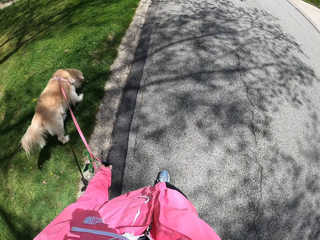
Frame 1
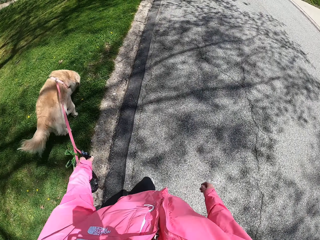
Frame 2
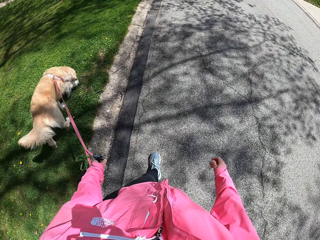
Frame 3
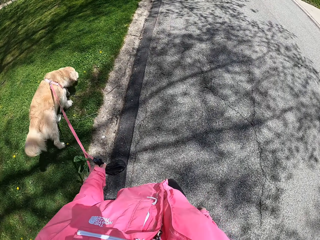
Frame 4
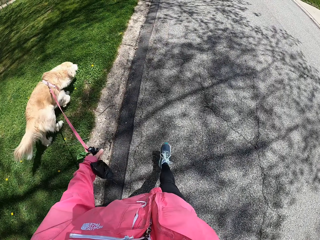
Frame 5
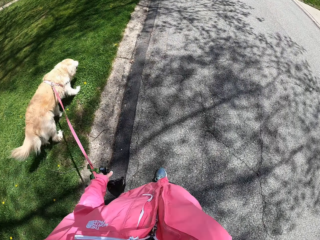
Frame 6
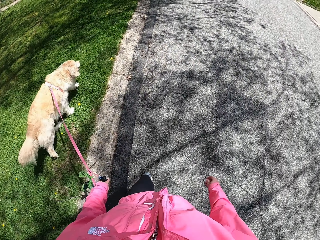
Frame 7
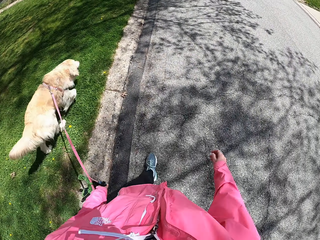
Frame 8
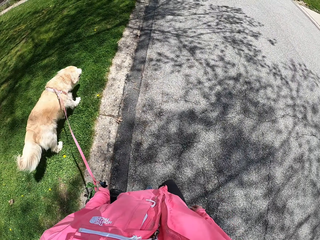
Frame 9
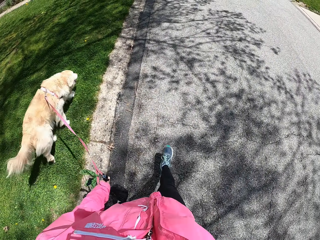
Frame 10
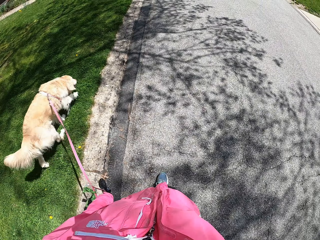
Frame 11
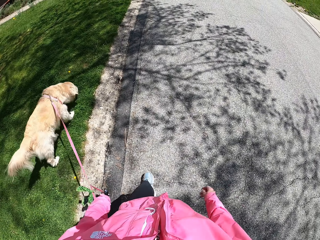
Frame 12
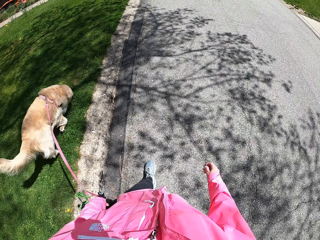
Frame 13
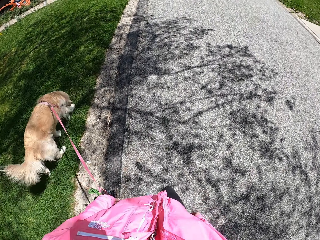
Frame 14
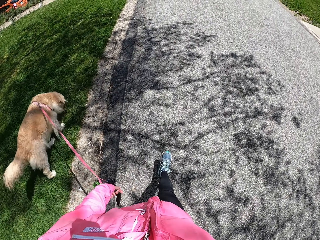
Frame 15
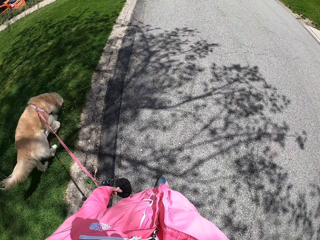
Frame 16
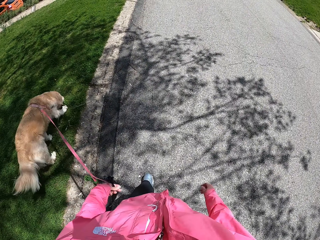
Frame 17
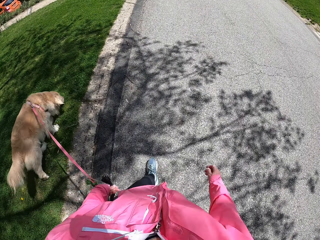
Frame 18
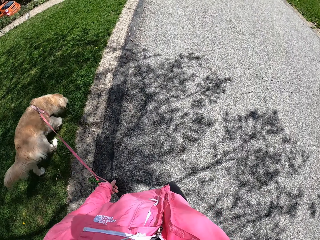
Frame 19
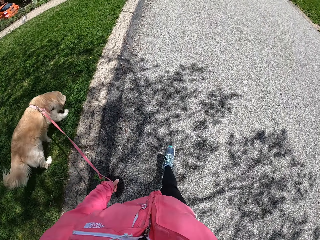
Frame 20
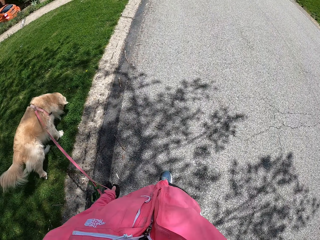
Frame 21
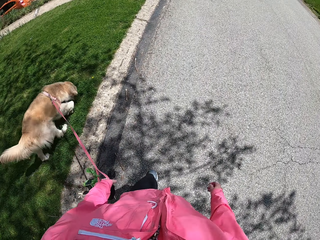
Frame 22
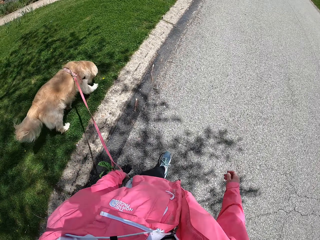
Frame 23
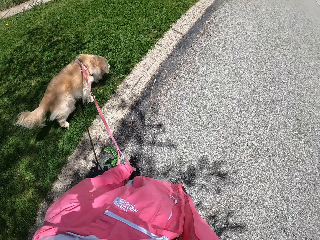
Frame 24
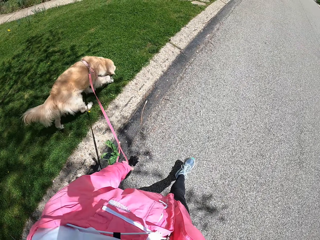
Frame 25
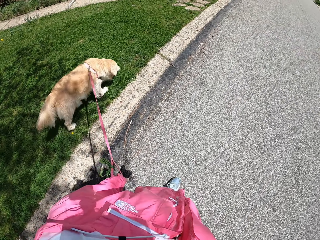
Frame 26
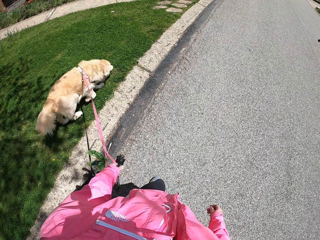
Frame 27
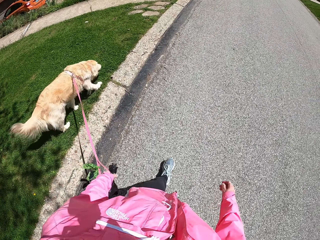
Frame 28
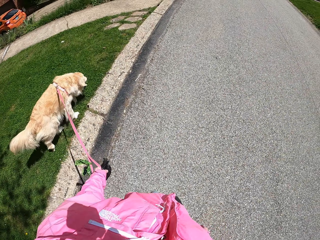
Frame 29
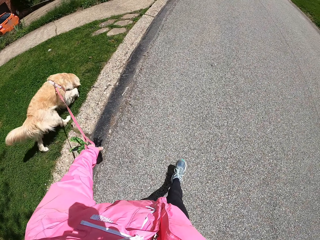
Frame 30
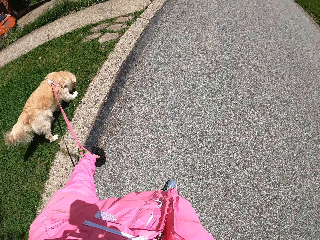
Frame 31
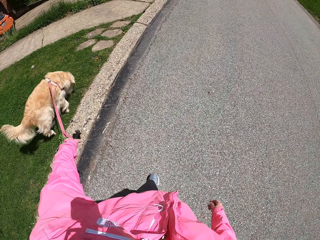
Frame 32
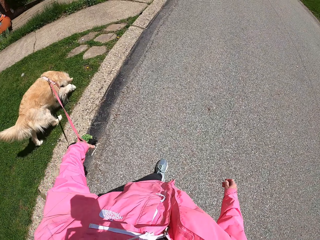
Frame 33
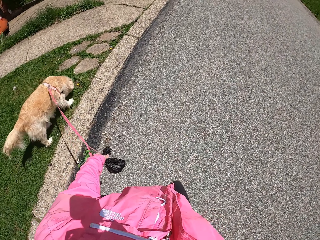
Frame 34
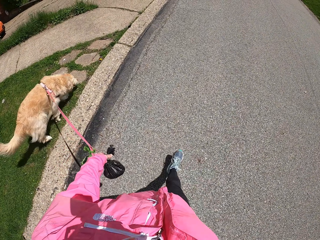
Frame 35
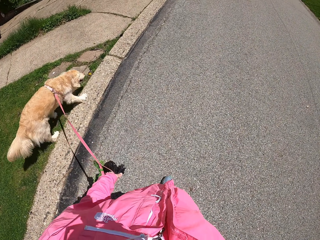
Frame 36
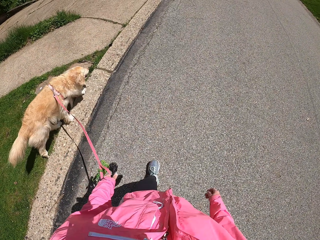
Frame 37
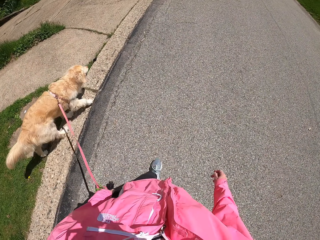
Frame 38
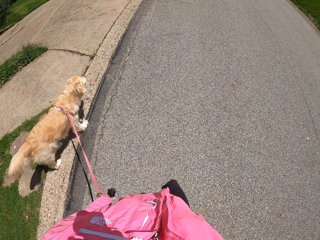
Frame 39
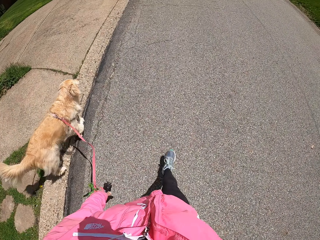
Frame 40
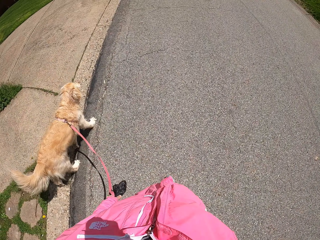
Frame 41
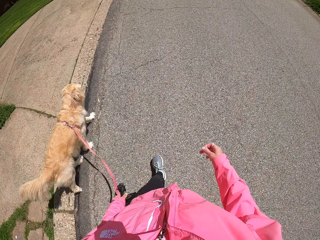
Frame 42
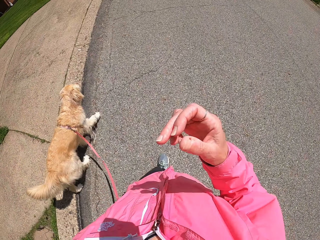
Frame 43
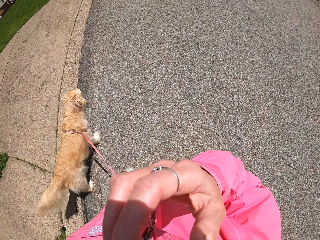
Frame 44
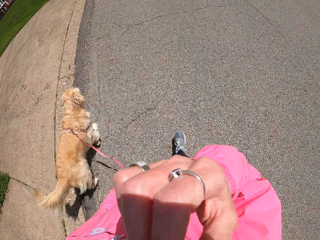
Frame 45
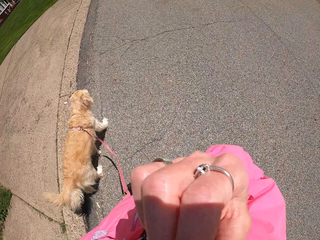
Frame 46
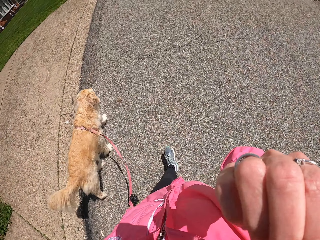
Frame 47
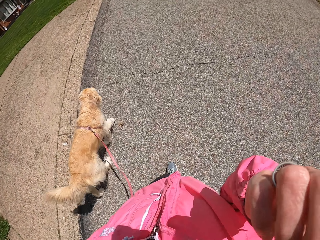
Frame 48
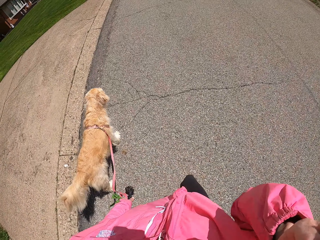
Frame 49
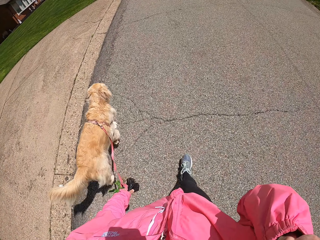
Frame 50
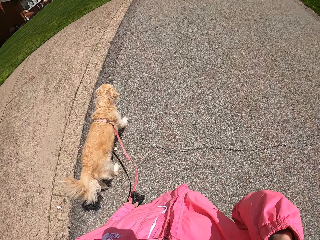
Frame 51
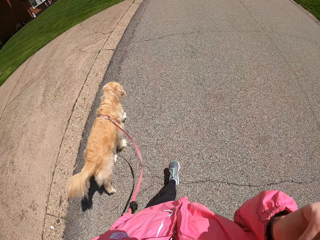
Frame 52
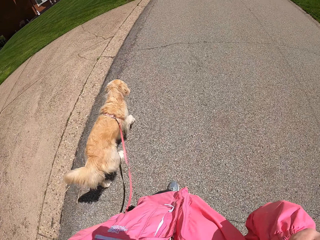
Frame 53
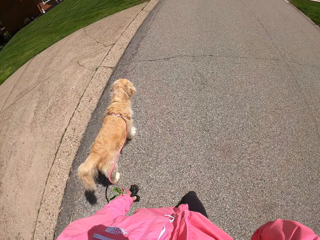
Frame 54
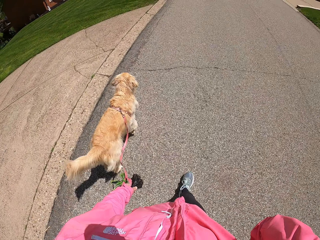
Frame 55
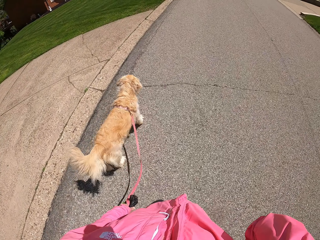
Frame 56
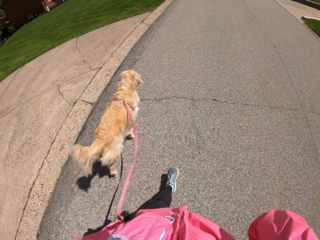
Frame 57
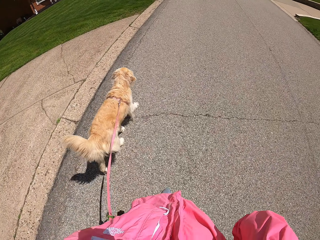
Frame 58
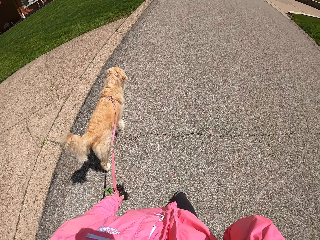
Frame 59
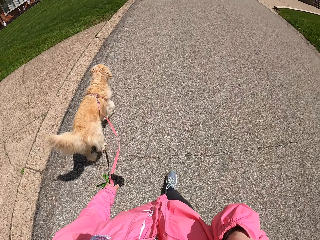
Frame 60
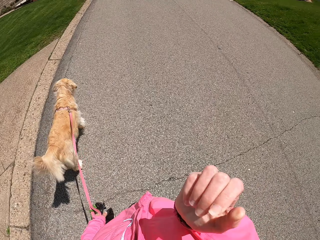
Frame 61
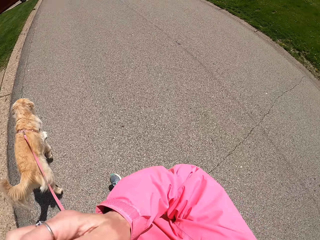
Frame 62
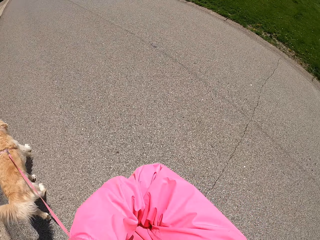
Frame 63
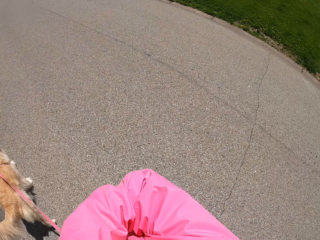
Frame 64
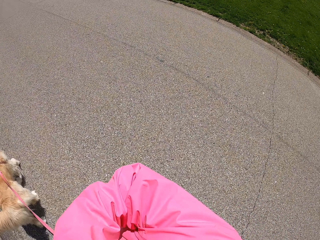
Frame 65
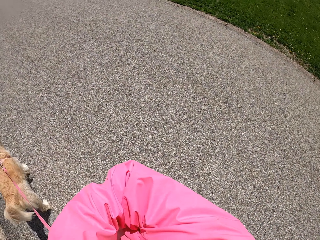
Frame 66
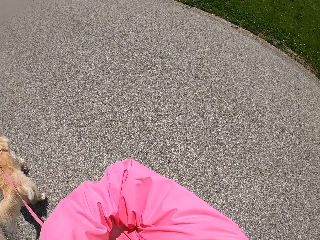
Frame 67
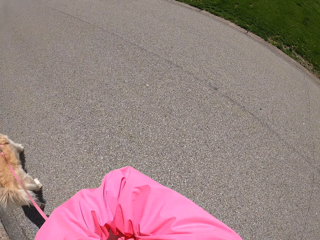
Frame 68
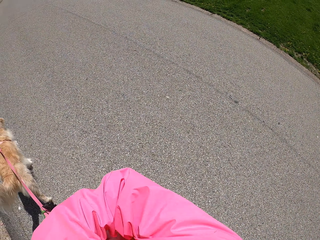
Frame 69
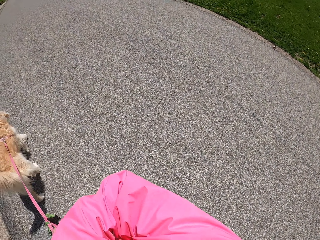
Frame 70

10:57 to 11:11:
The camera wearer lifts her right hand towards her face. She touches something.

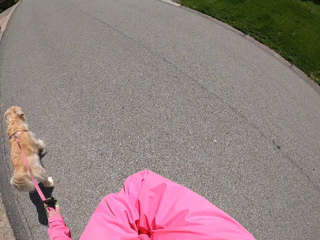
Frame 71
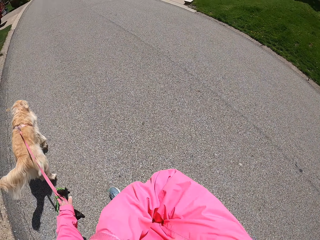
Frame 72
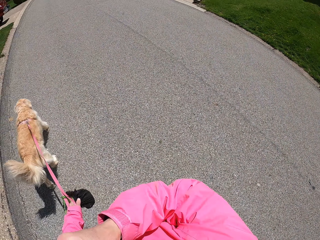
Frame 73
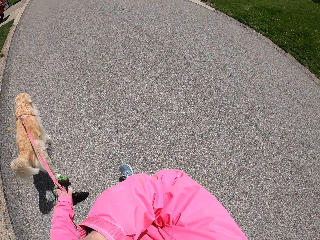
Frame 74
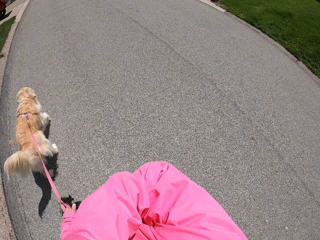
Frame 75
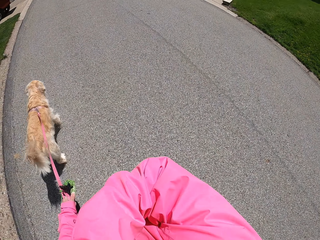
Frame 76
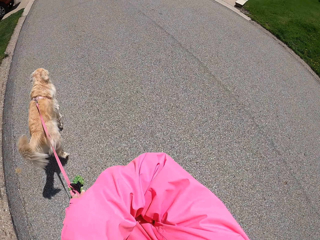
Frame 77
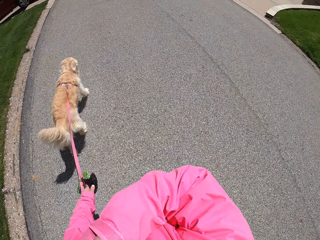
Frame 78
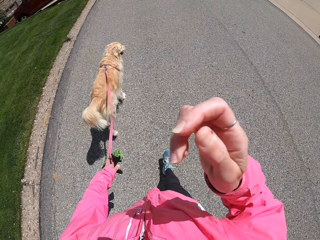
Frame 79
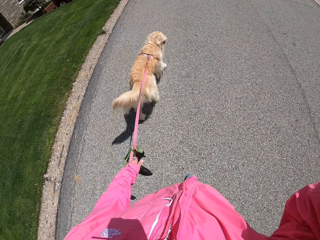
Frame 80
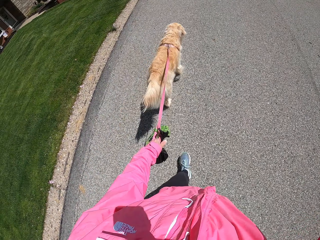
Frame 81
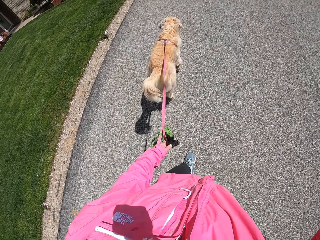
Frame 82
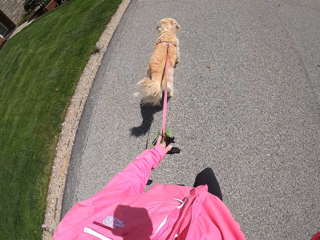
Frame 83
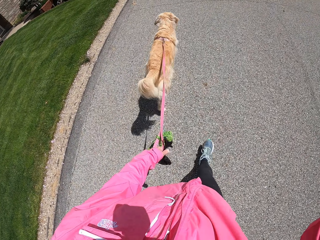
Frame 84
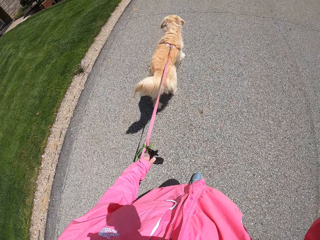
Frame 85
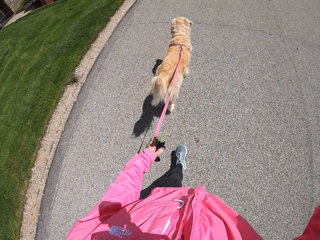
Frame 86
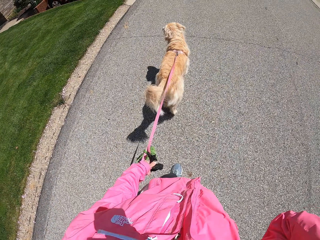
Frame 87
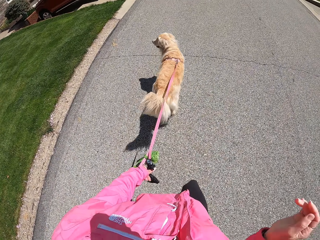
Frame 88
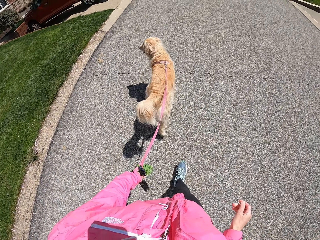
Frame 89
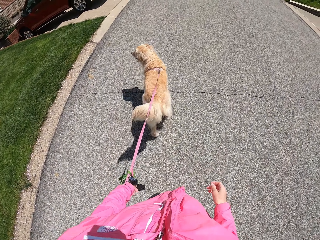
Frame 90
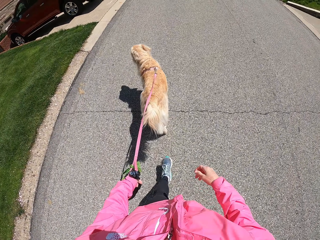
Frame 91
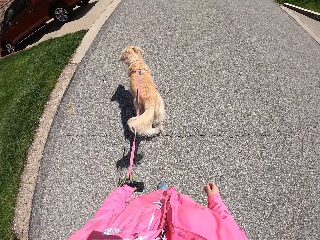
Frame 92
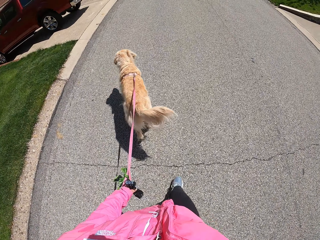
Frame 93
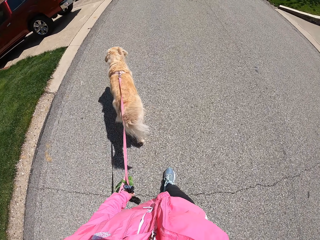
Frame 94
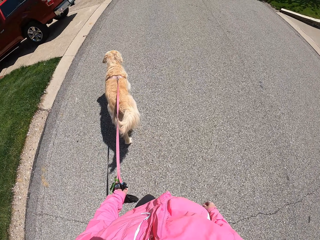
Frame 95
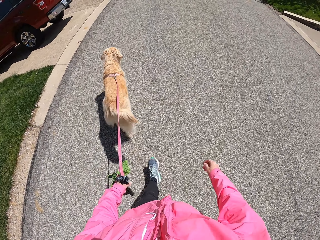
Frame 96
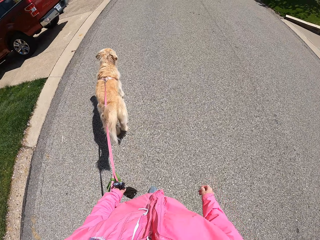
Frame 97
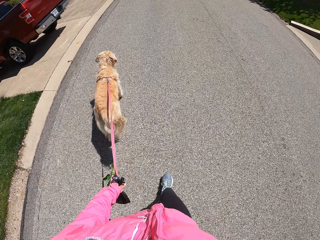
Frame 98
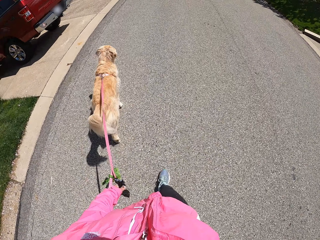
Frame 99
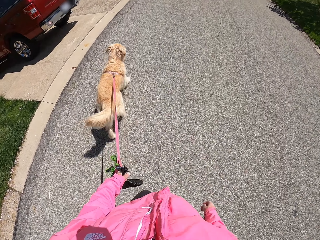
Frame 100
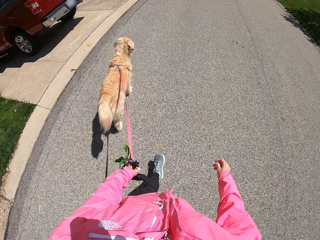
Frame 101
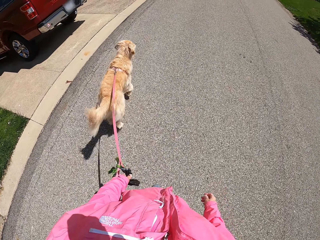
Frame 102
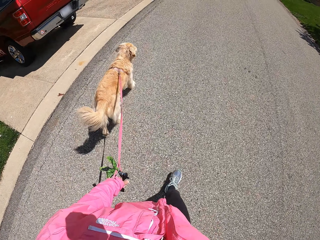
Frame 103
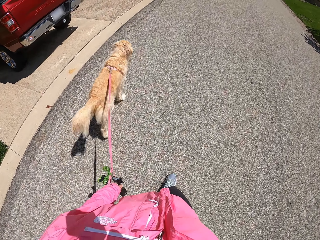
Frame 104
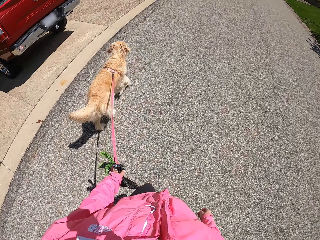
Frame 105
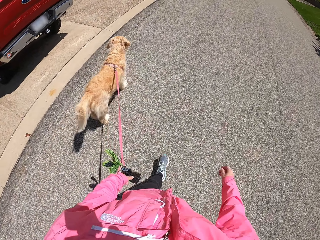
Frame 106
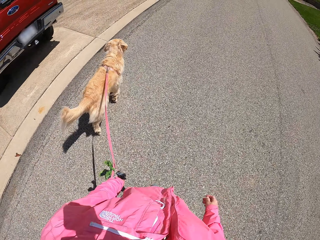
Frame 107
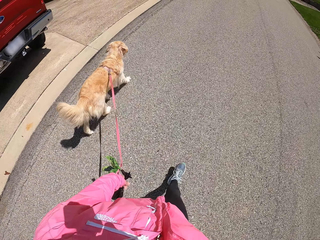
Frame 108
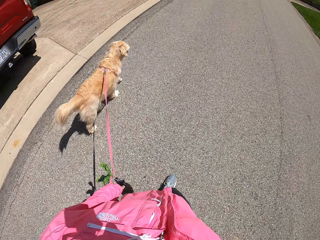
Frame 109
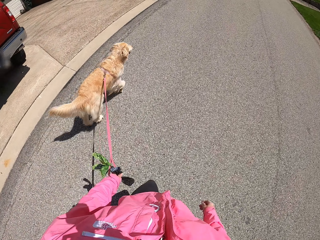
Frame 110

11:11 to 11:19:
The camera wearer looks at the pickup.
